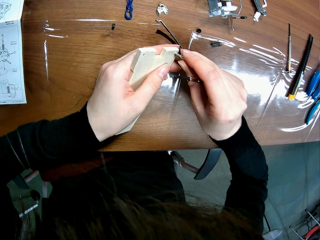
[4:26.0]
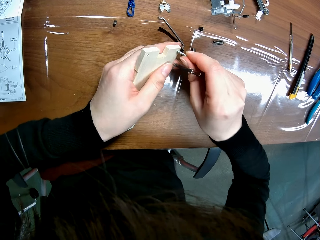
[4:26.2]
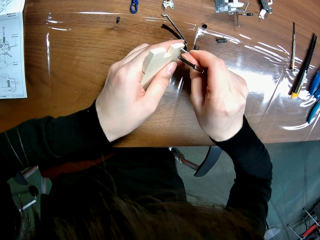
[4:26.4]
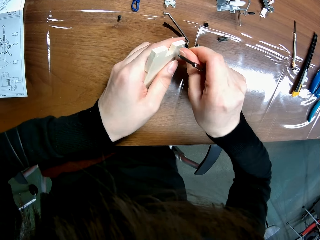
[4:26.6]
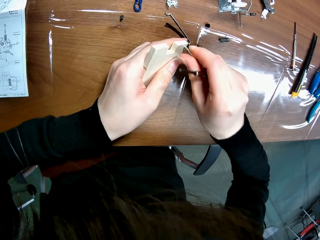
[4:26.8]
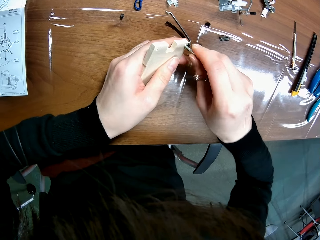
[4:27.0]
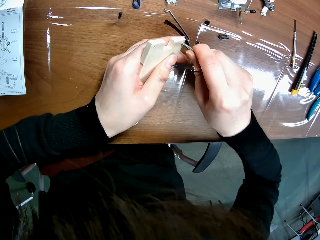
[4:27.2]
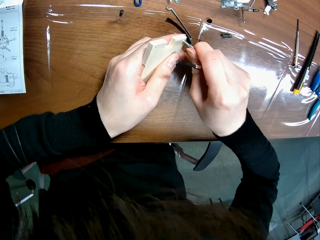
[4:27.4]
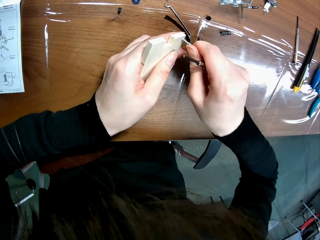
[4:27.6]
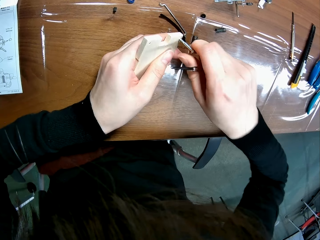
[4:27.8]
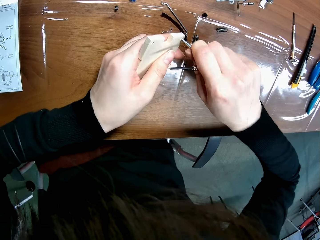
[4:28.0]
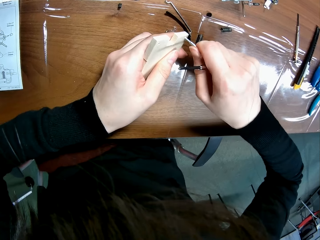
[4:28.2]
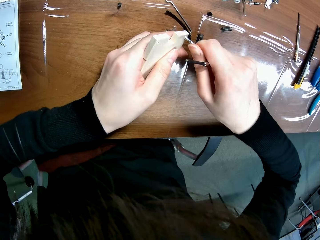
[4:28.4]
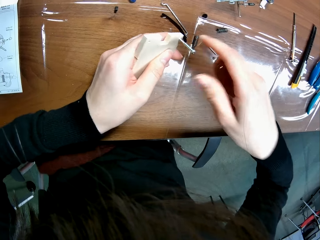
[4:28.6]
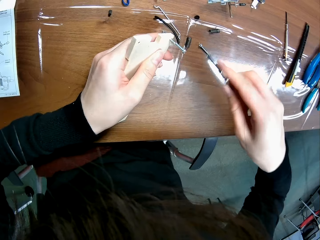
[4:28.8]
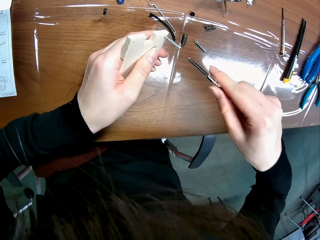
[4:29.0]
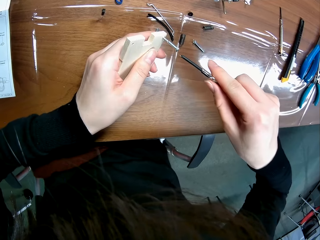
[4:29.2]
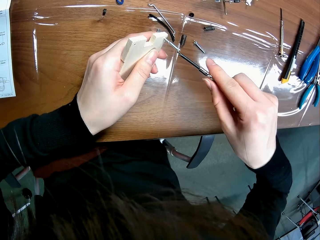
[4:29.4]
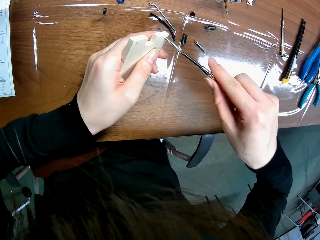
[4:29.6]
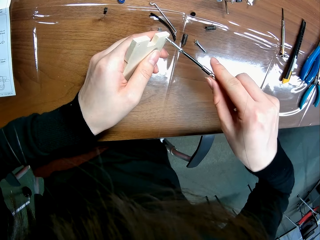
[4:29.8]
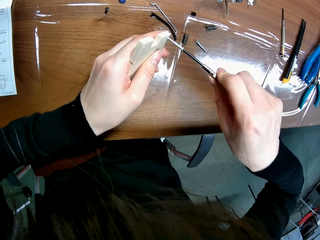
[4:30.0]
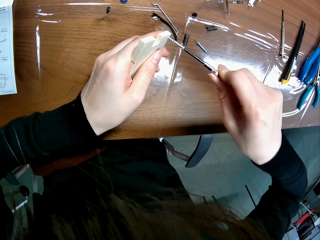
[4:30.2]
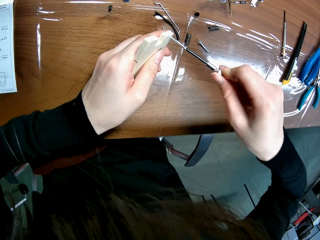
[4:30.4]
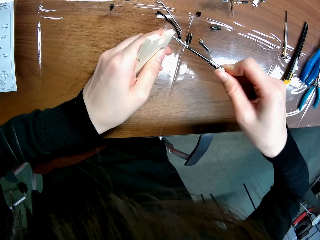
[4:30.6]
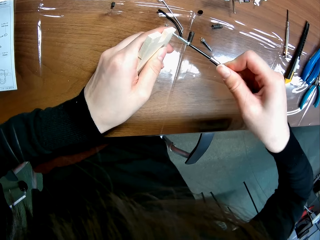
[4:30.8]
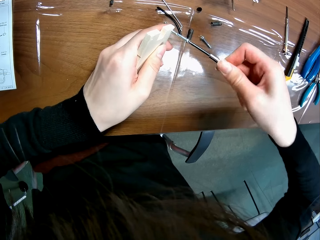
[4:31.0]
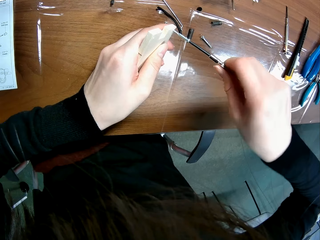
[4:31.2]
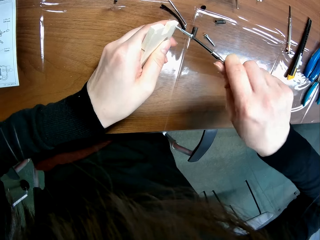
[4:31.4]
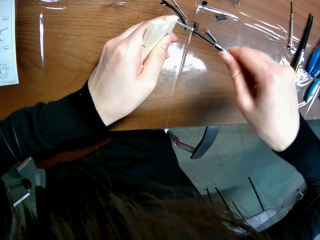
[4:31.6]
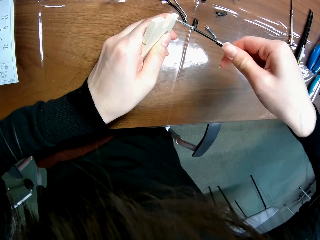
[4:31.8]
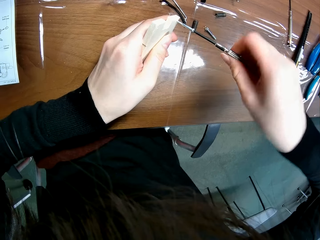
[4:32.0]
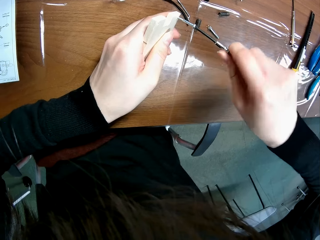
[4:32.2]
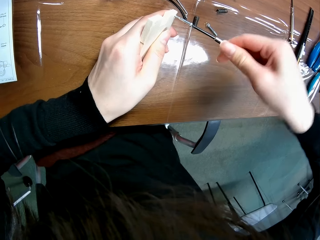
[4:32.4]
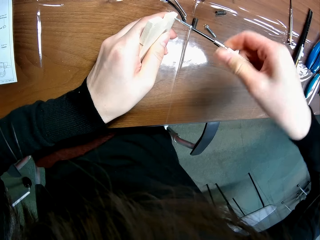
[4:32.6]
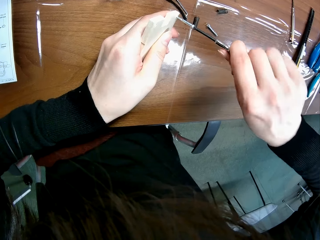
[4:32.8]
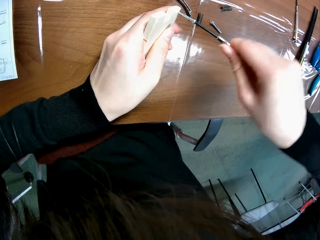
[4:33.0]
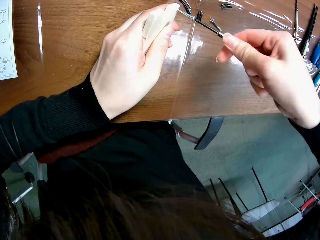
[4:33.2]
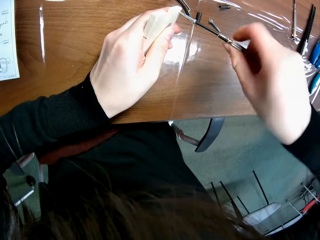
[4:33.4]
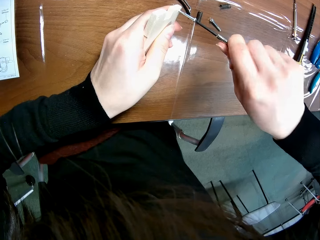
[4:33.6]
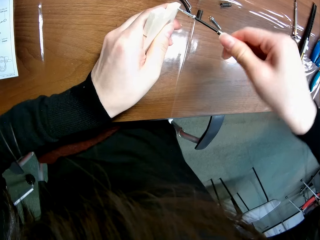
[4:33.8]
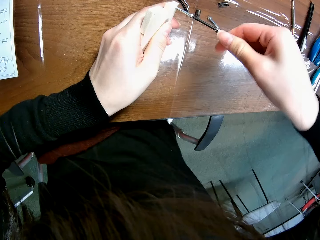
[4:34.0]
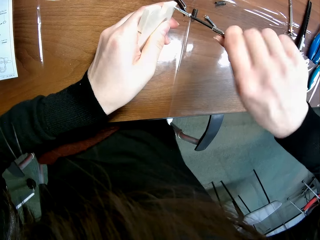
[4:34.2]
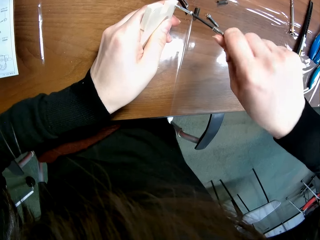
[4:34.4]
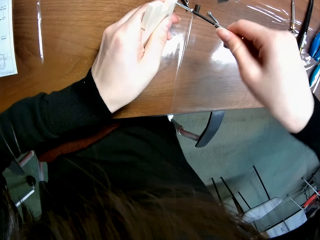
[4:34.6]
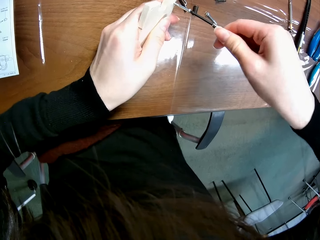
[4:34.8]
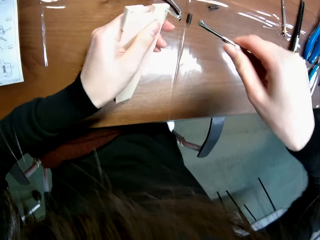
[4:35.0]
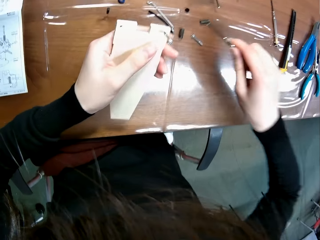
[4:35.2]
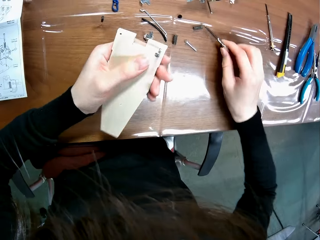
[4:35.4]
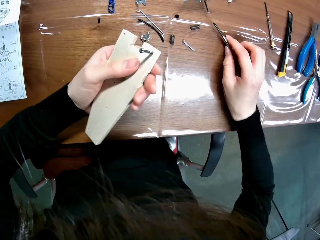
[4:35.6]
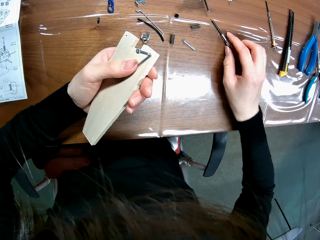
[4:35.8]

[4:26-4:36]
The camera wearer stretches the hex bolt with the screwdriver. They screw in the bolt with the screwdriver.

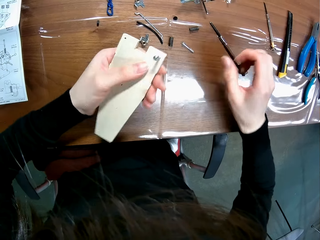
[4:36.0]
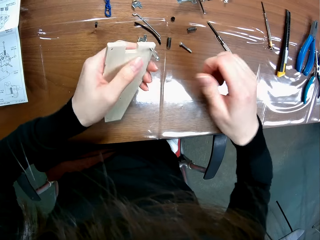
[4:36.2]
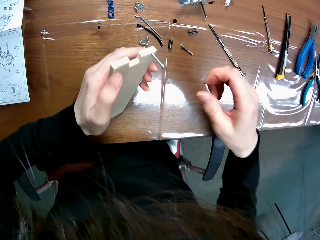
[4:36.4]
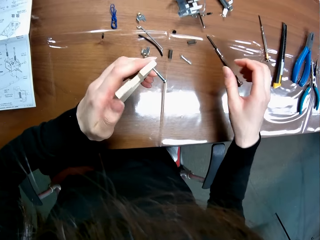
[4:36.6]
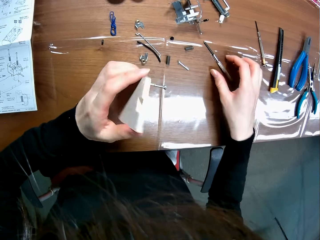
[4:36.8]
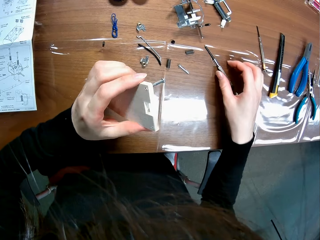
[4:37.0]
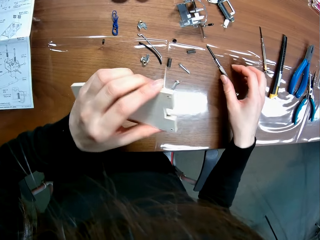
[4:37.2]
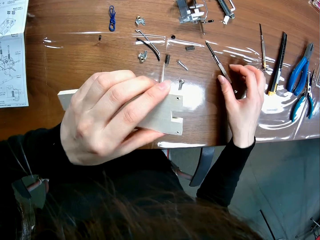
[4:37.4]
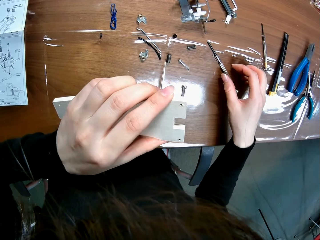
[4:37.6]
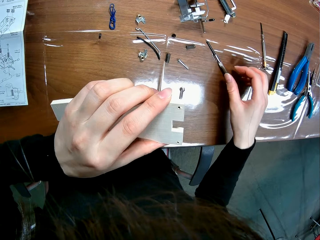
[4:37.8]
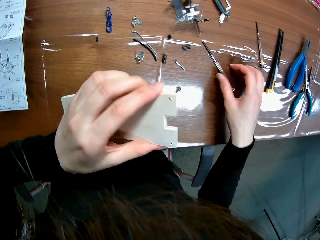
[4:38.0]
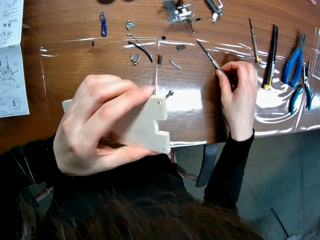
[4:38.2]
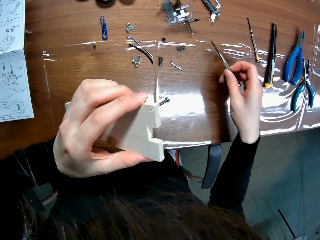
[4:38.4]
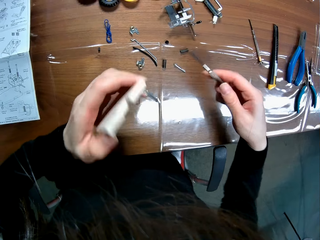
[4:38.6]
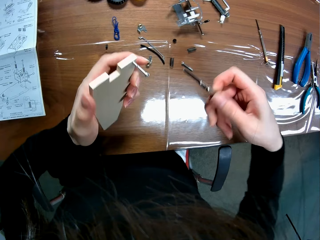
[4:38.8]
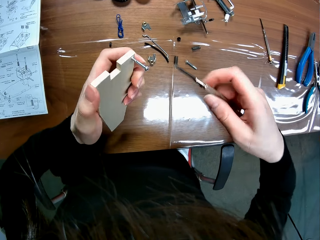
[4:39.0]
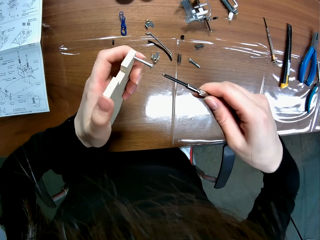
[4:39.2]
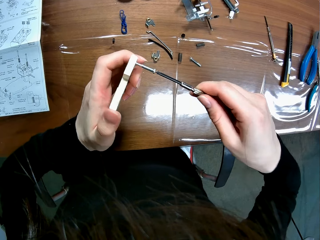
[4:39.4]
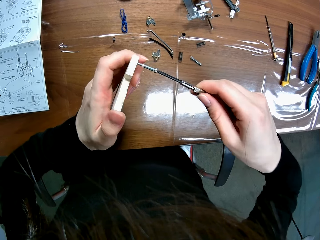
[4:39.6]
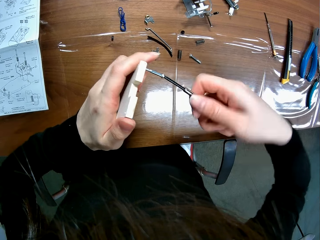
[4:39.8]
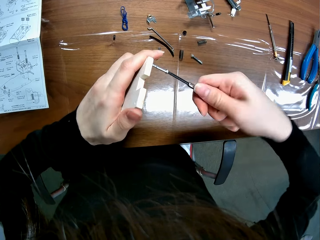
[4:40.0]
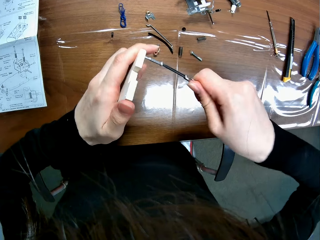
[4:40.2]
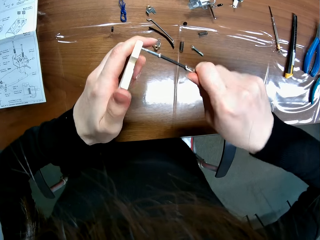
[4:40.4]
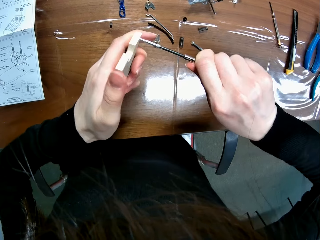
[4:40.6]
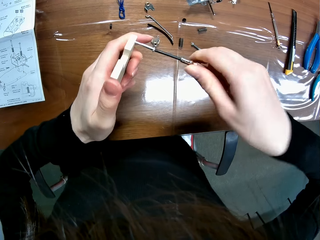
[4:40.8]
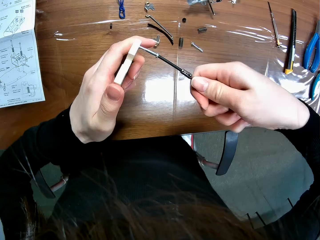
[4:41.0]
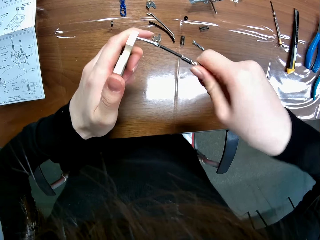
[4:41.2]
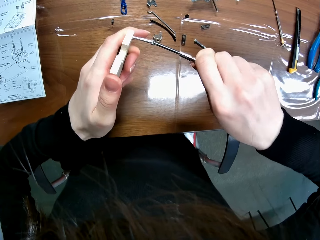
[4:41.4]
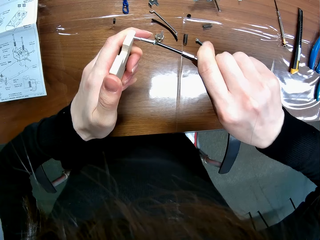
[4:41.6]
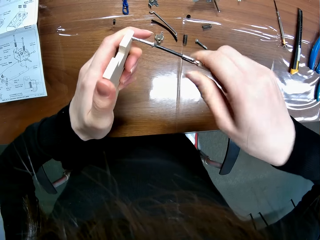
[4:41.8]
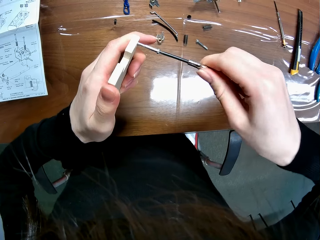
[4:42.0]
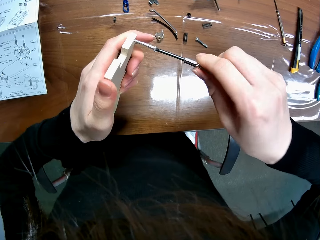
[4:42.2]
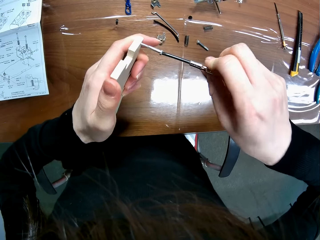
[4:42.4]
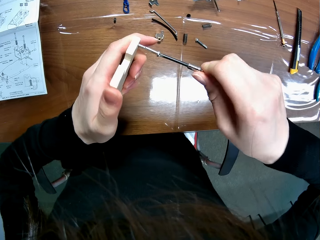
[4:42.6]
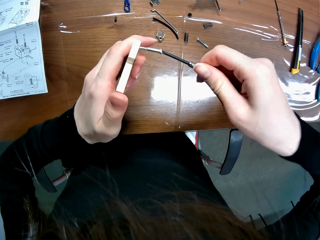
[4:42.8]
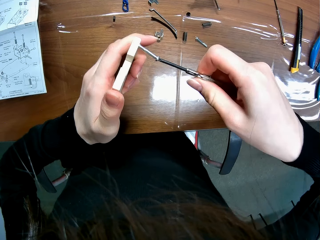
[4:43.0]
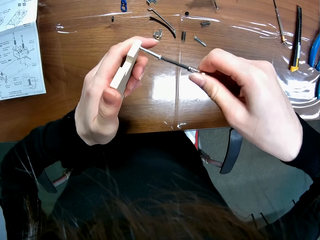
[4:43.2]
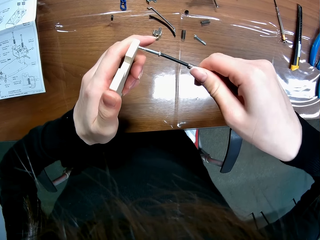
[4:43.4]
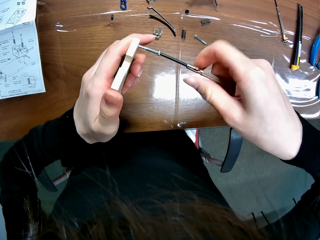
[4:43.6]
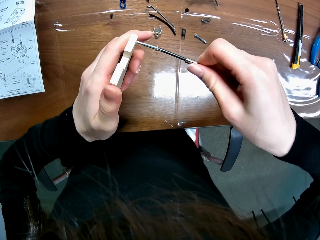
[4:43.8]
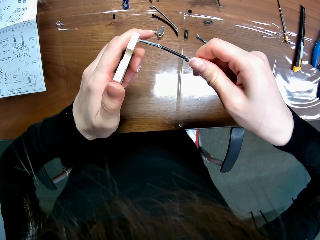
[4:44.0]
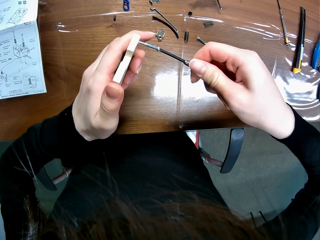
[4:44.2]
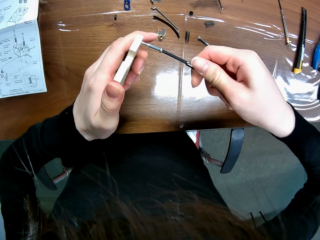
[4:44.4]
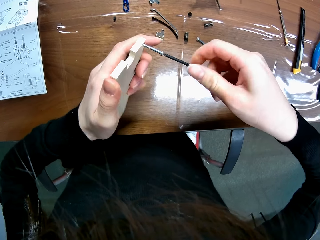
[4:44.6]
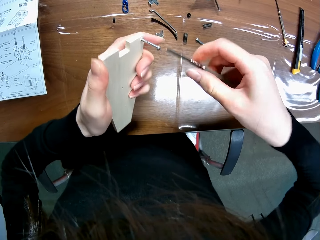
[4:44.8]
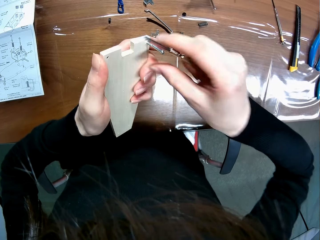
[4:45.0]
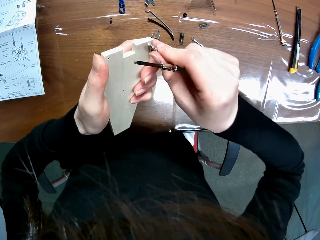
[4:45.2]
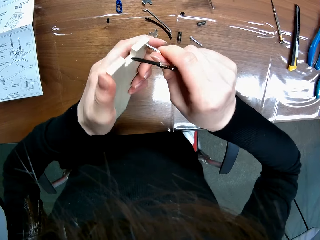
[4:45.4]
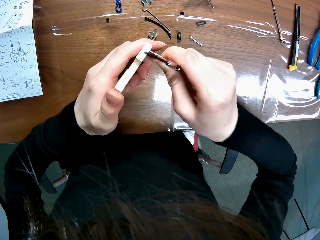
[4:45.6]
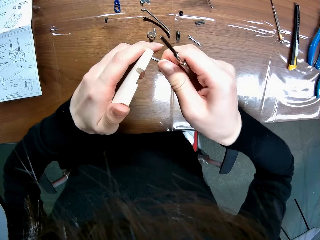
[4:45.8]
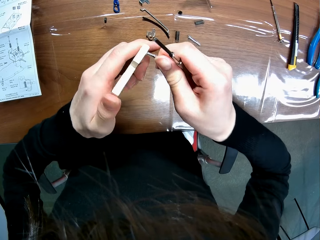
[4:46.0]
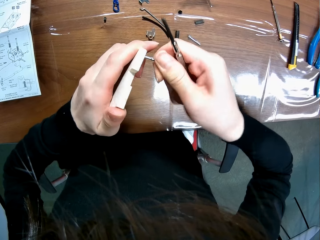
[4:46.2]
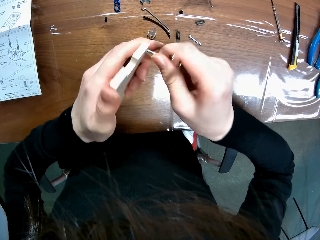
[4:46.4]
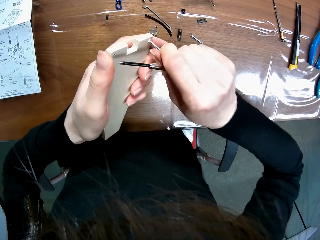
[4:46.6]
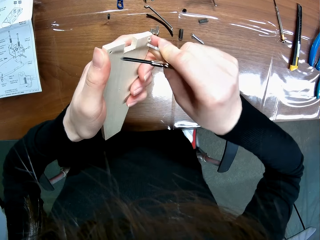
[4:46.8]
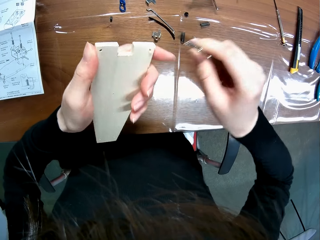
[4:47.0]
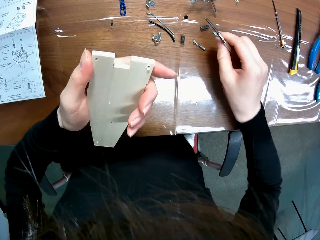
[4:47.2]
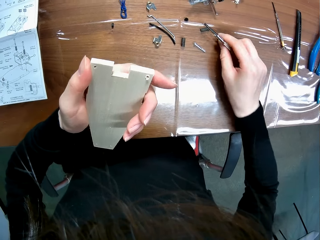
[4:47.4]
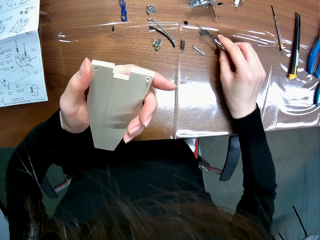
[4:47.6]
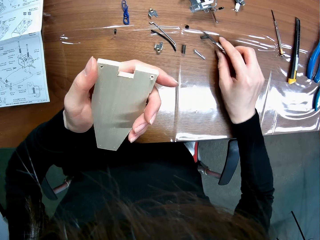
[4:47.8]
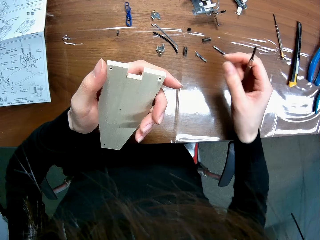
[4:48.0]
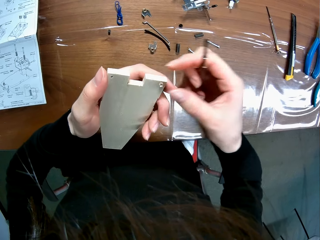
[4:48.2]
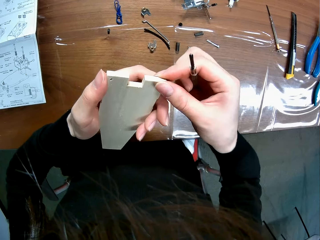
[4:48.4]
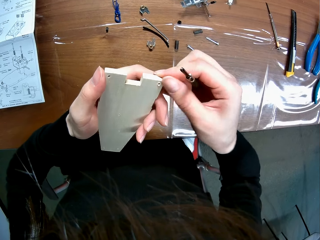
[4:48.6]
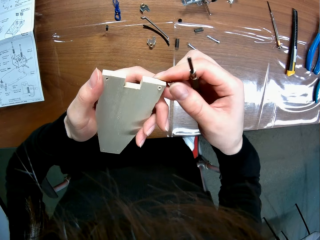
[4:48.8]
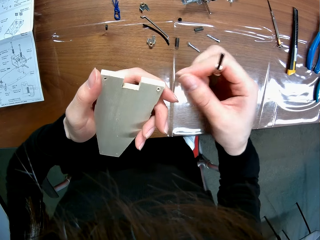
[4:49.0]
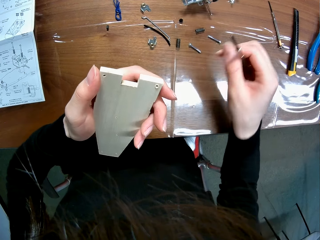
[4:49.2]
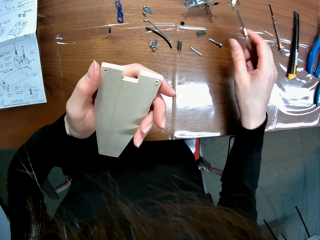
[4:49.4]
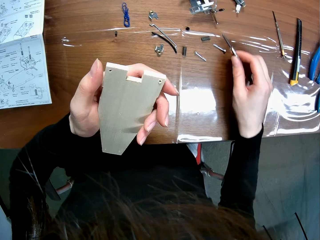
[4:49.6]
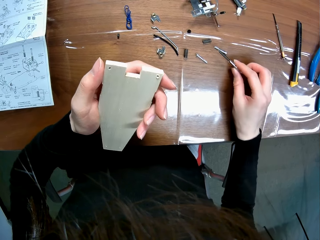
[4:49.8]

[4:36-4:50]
The camera wearer puts the screwdriver on the table. He looks at the toy chassis. He picks up the screwdriver from the table. He stretches the hex bolt with the screwdriver. He loosens the bolt on the mechanical model with the screwdriver. He removes the screw or tap screw from the sheet of the wooden mechanical model with his right hand. He holds the tap screw with his left hand and loosens the tap screw with his left hand. He drops the screw on the table with his right hand. He touches the screw hole on the sheet of the wooden mechanical model with his right hand. He touches the chassis.
